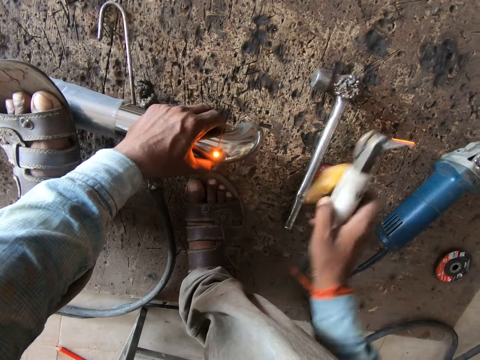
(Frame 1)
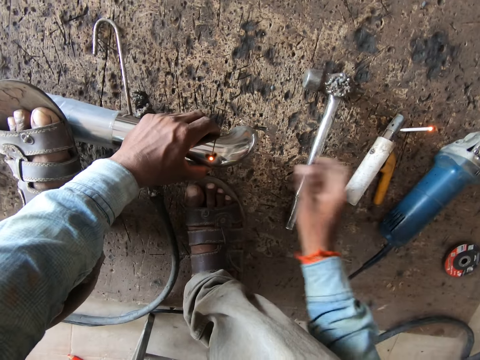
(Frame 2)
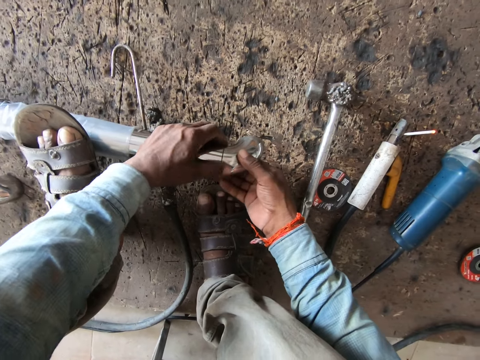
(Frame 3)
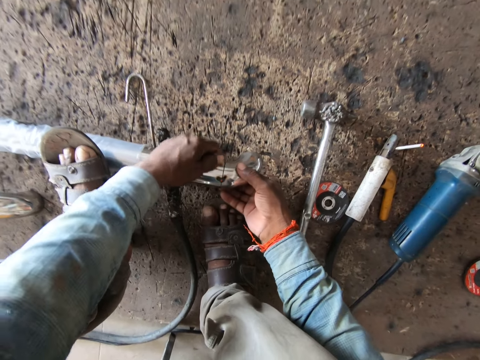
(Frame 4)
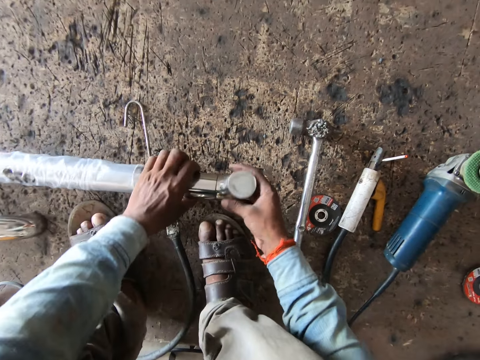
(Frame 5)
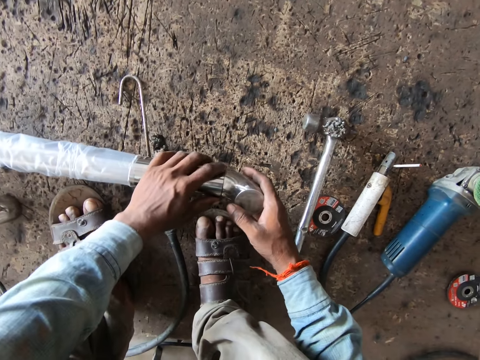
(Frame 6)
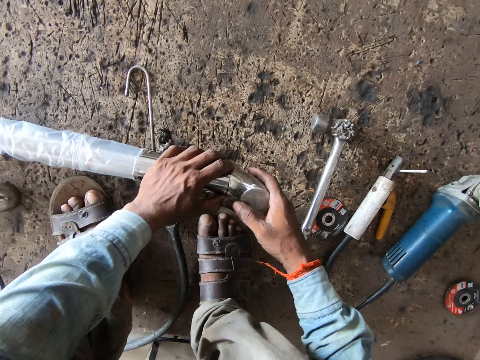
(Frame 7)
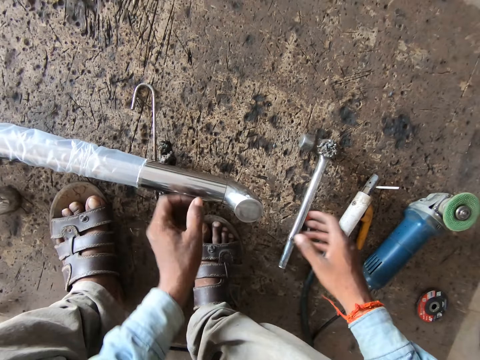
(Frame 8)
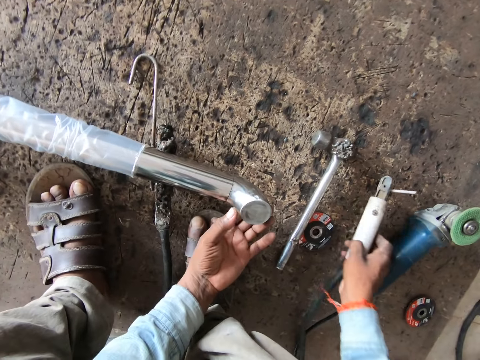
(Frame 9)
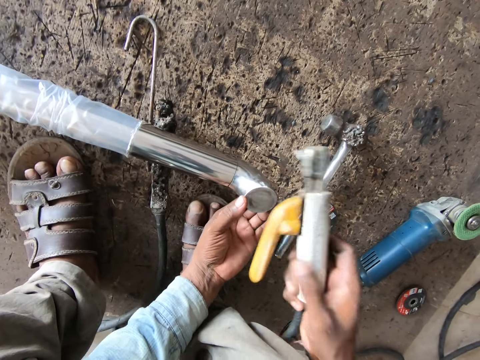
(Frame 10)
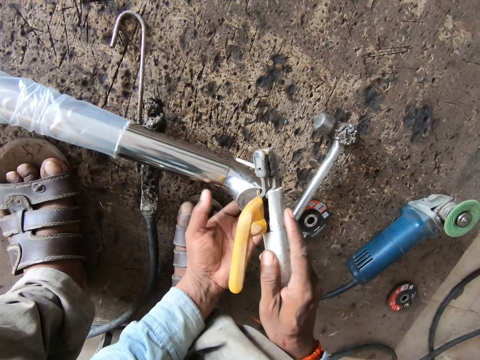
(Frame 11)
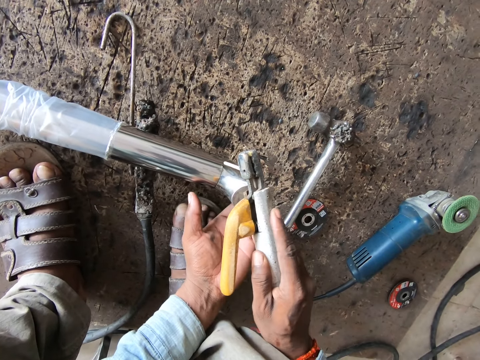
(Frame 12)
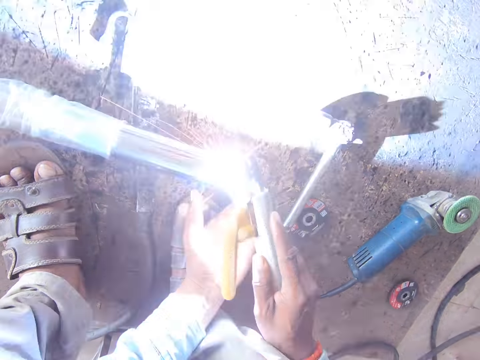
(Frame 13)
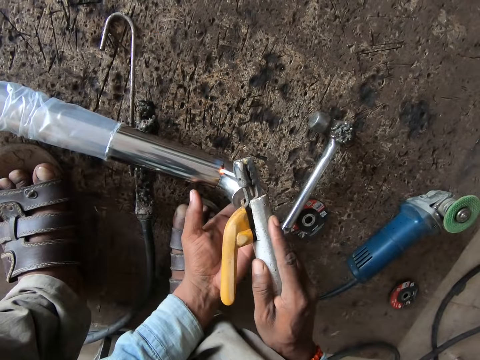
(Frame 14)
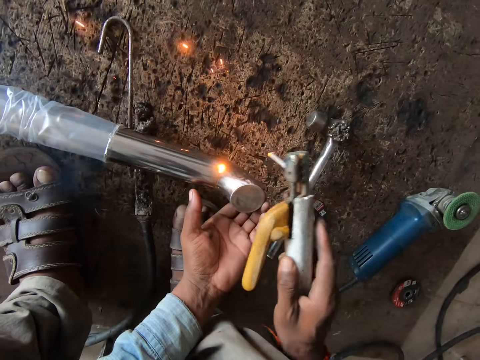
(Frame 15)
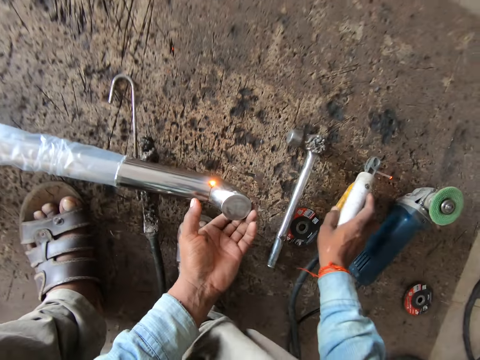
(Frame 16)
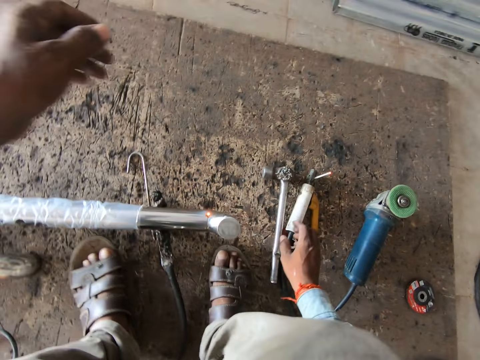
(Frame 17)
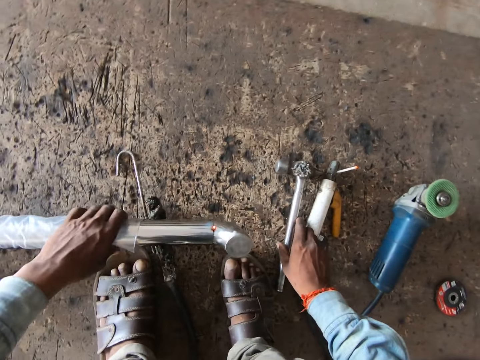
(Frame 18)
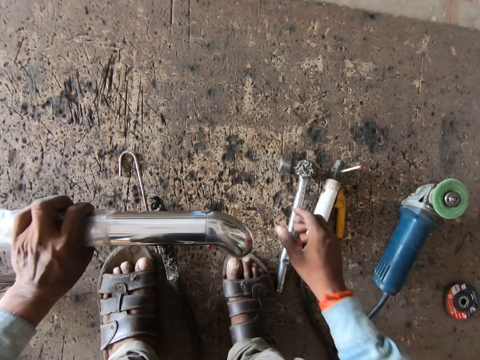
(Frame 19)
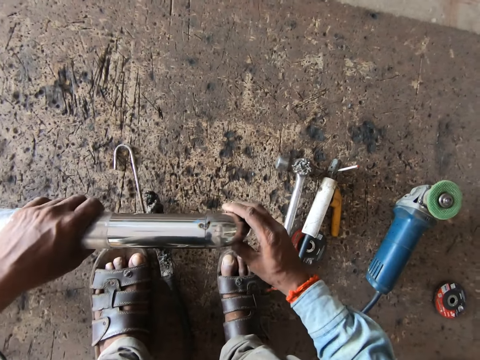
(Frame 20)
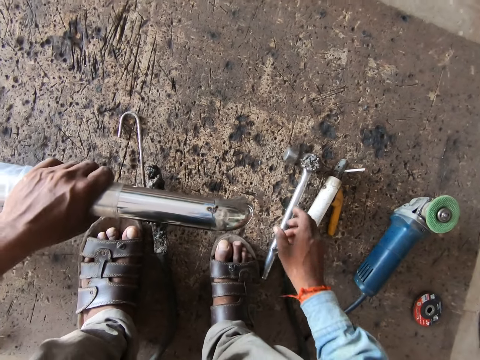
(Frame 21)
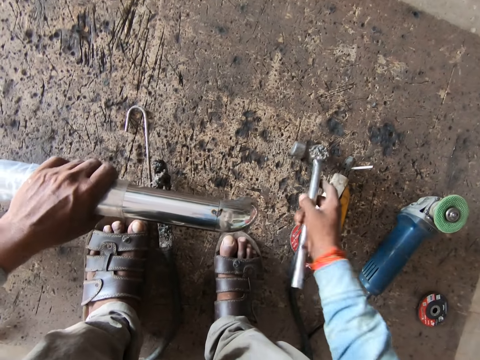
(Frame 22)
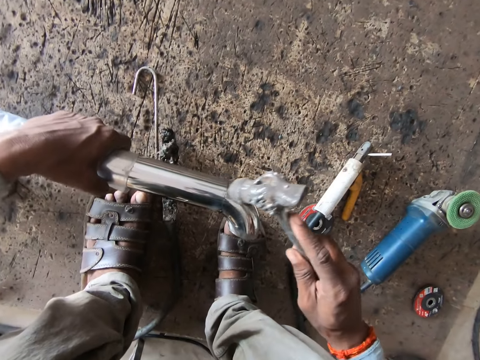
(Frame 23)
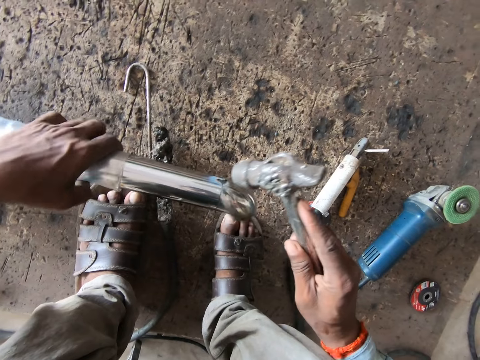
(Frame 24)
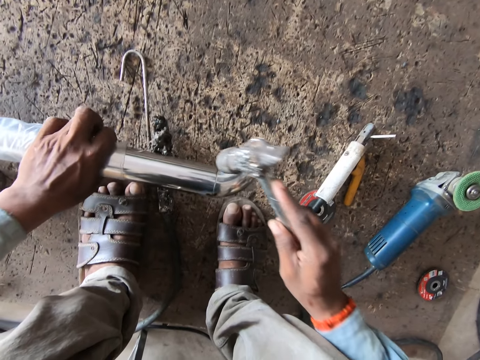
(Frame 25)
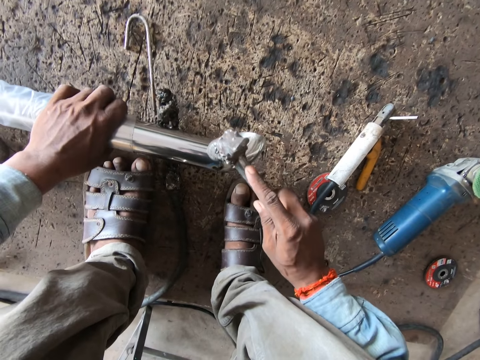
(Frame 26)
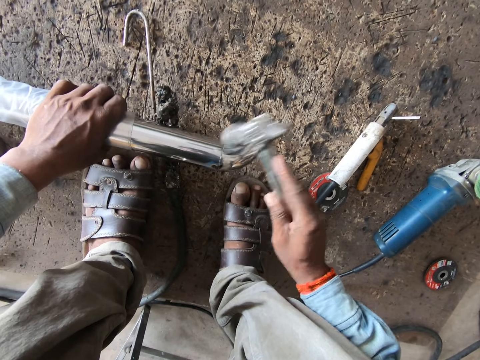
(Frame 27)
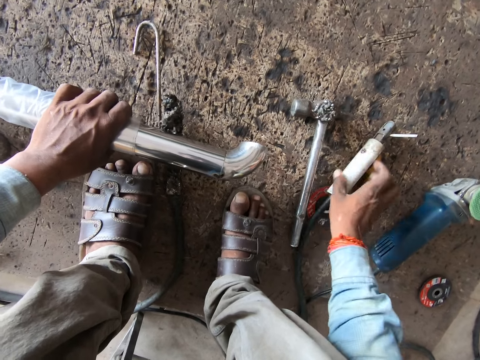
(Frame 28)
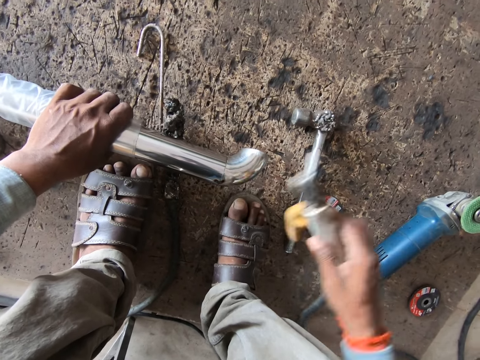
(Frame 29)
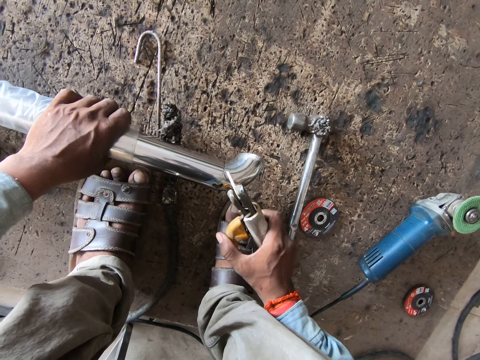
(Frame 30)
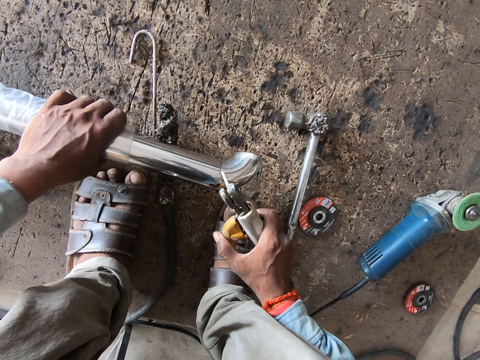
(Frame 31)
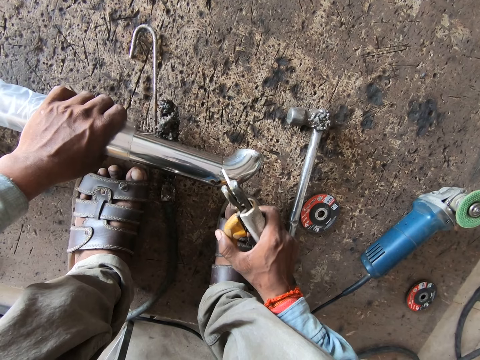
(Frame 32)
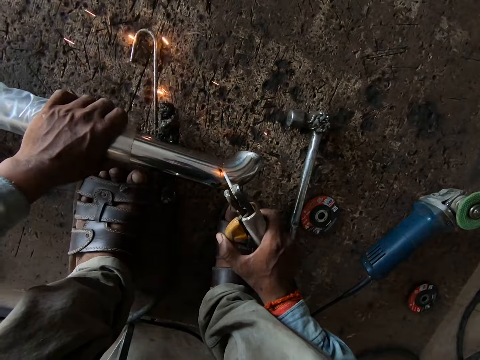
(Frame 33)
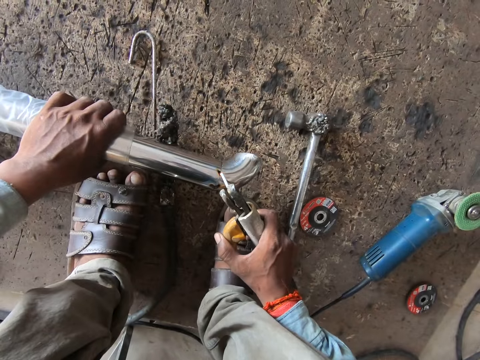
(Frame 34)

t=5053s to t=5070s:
The camera wearer drops the welding machine on the floor with his right hand. He turns the metal tube on the floor with both hands. He holds the steel rod with both hands. He picks the welding machine from the floor with his right hand. He welds the metal pipe to the metal tube on the floor with the welding machine in his right hand. He drops the welding machine on the floor with his right hand. He touches the hammer on the floor with his right hand. He picks the metal tube from the floor with his left hand. He holds the metal tube with both hands. He picks the hammer from the floor with his right hand. He hits the metal tube with the hammer in his right hand. He drops the hammer on the floor with his right hand. He picks the welding machine from the floor with his right hand. He welds the metal pipe to the metal tube on the floor with the welding machine in his right hand.

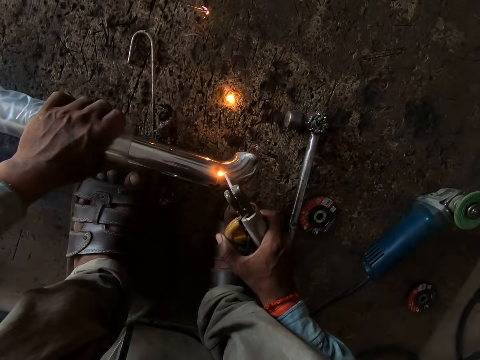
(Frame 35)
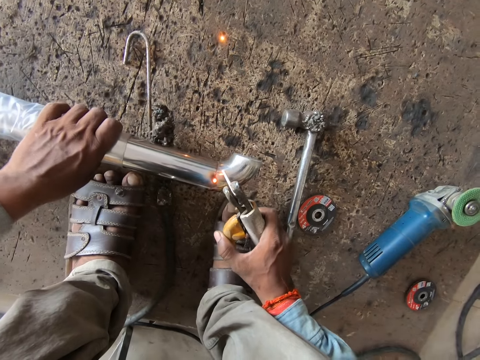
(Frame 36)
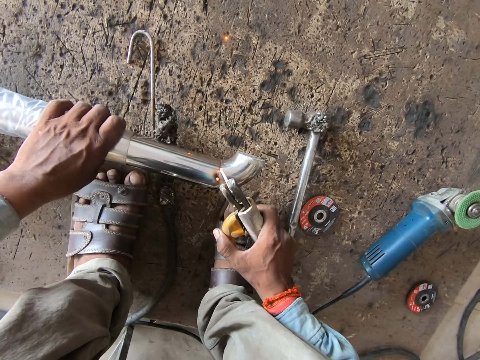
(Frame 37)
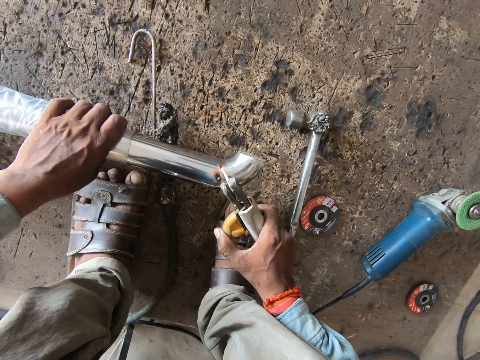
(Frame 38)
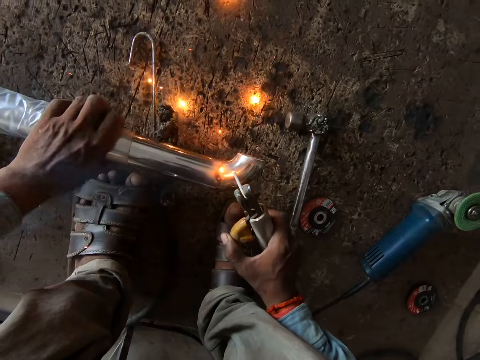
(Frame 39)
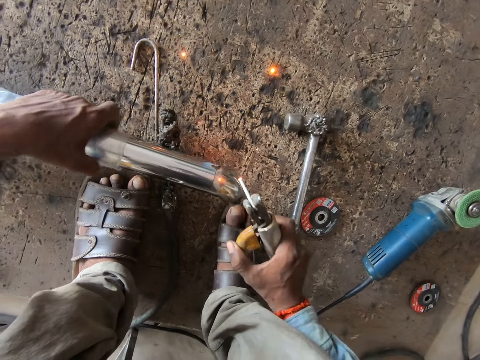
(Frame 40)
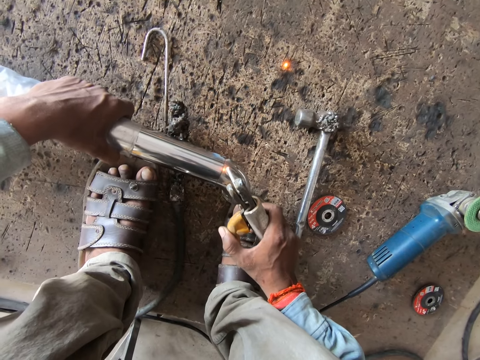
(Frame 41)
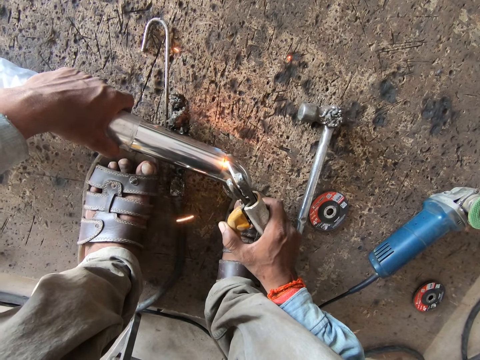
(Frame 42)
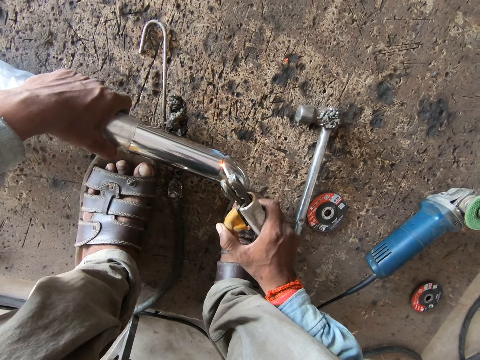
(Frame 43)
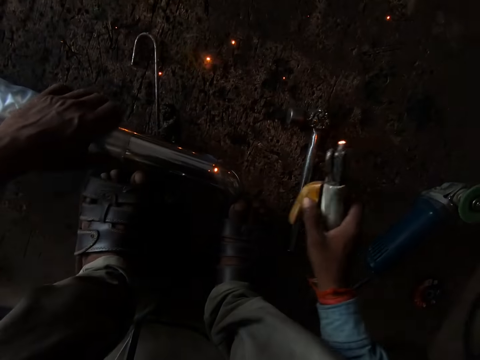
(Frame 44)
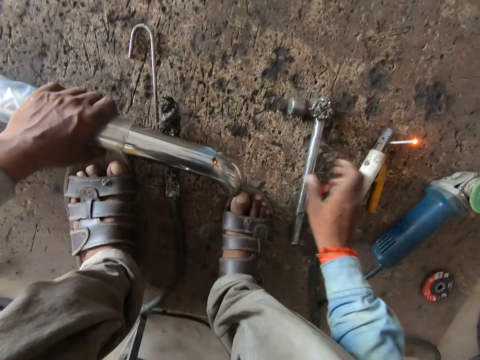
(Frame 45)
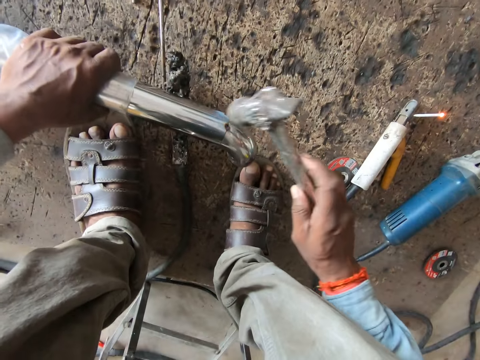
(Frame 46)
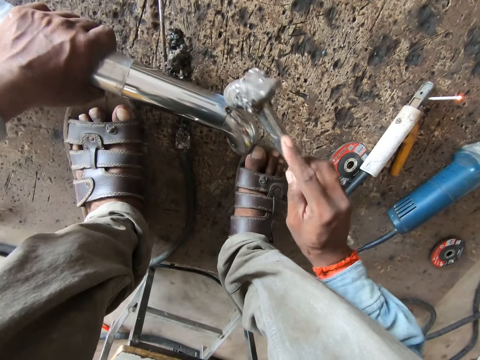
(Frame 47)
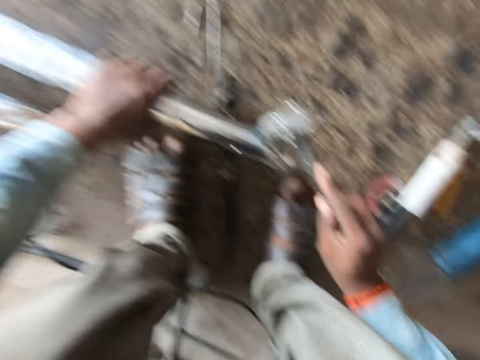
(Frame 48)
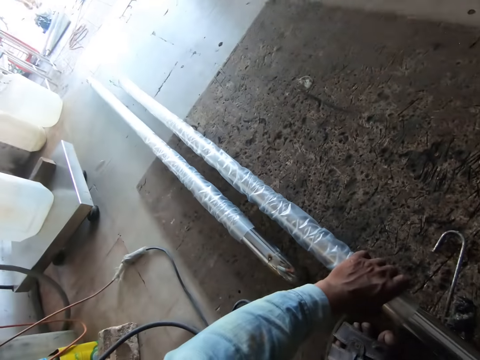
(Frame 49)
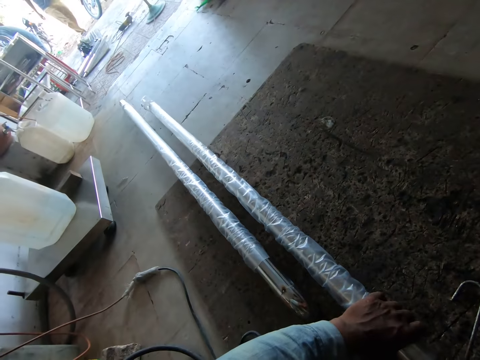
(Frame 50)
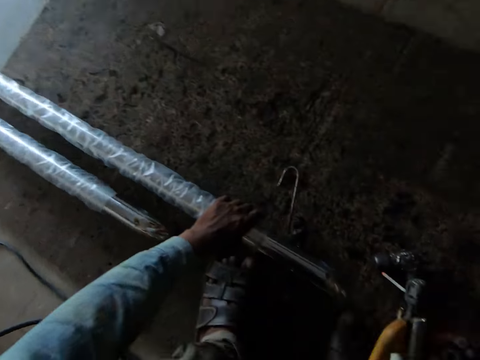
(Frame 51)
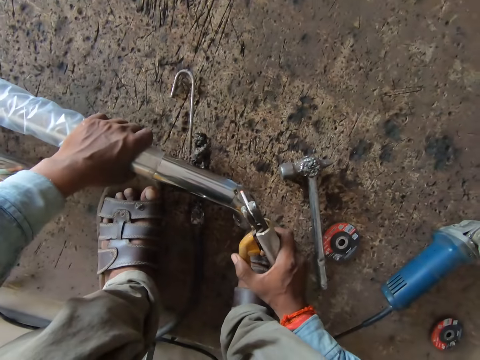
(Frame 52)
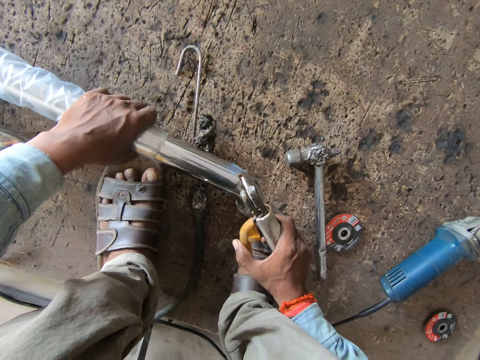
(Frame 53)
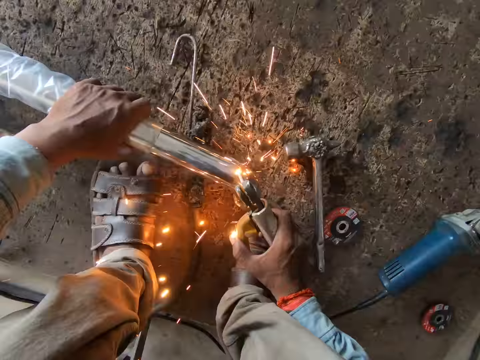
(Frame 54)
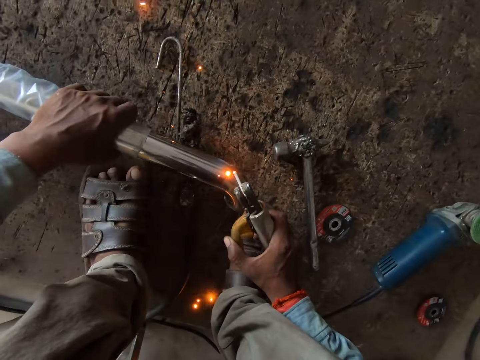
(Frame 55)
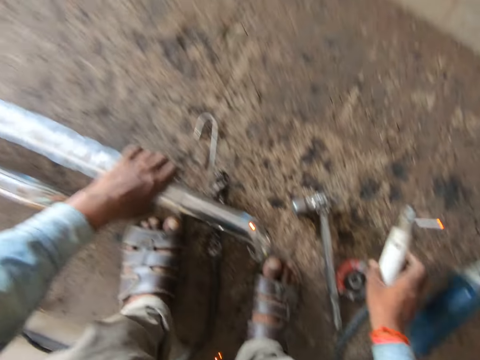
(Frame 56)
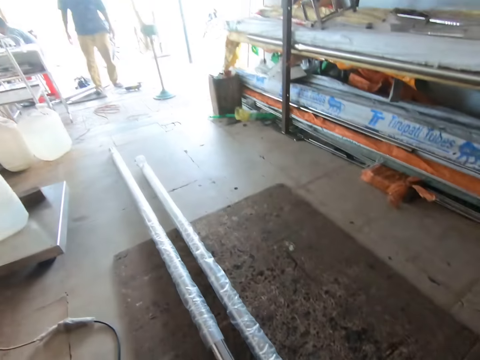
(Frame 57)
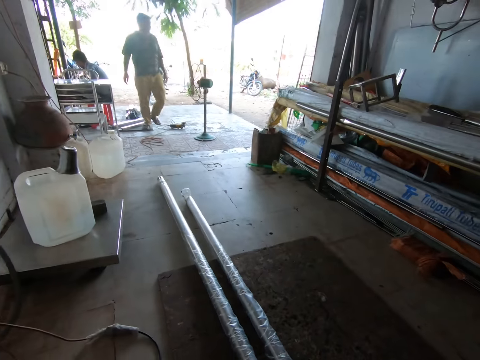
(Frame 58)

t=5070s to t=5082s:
The camera wearer turns the metal tube on the floor with his left hand. He drops the welding machine on the floor with his right hand. He picks the hammer from the floor with his right hand. He hits the metal tube with the hammer in his right hand. He converses with a man. He welds the metal pipe to the metal tube on the floor with the welding machine in his right hand. He drops the welding machine on the floor with his right hand. He looks around.
